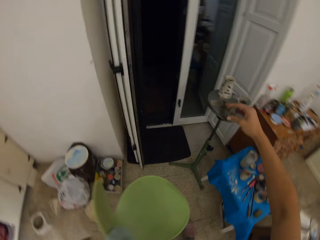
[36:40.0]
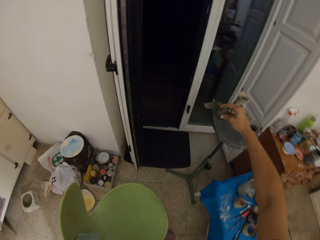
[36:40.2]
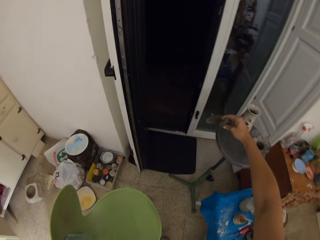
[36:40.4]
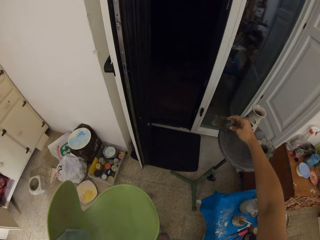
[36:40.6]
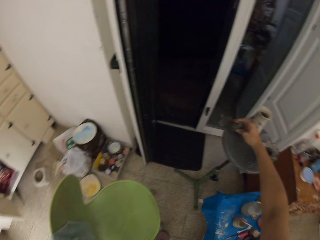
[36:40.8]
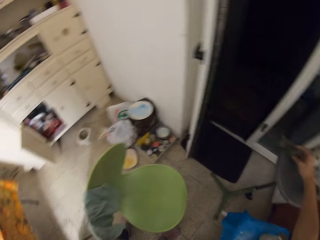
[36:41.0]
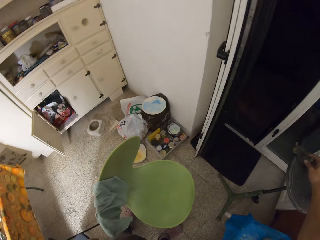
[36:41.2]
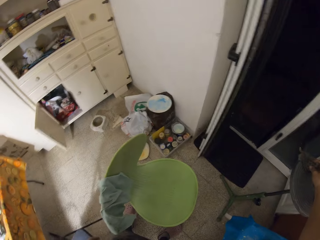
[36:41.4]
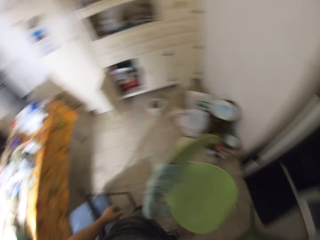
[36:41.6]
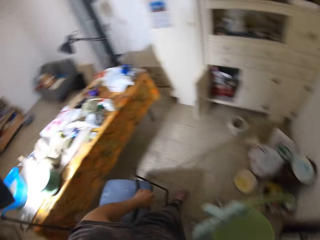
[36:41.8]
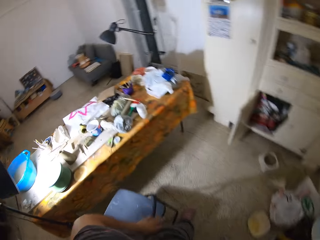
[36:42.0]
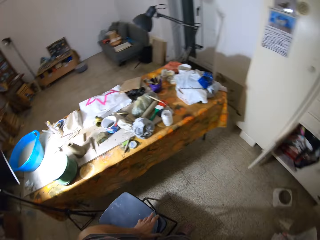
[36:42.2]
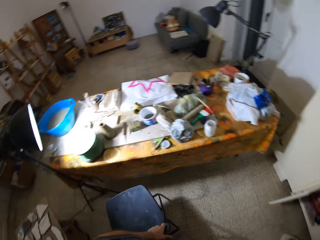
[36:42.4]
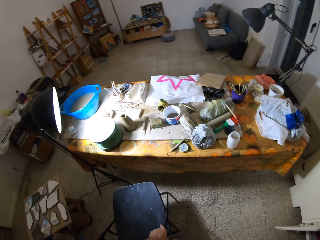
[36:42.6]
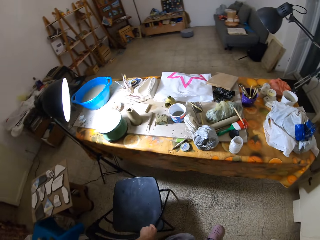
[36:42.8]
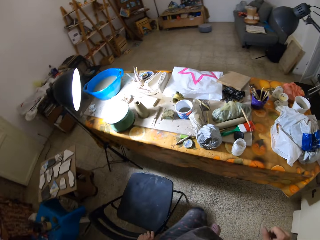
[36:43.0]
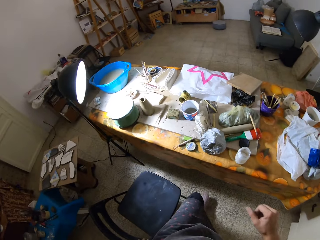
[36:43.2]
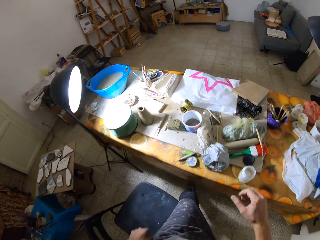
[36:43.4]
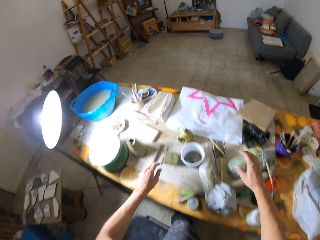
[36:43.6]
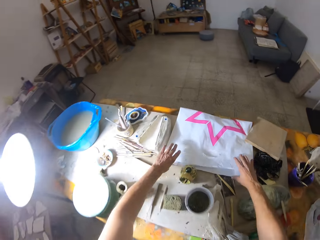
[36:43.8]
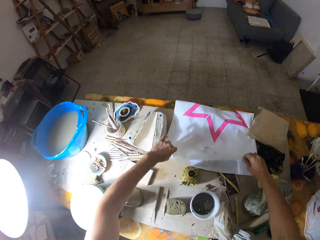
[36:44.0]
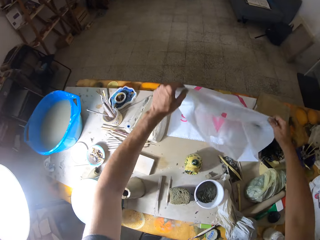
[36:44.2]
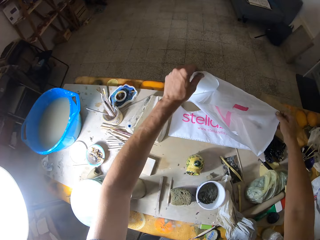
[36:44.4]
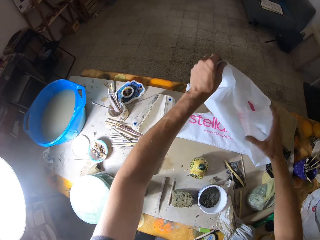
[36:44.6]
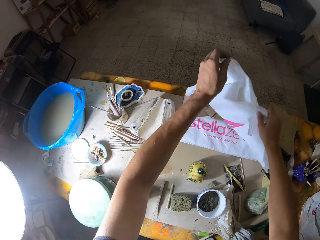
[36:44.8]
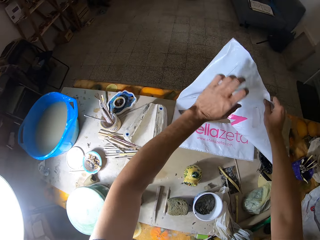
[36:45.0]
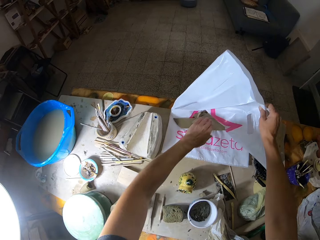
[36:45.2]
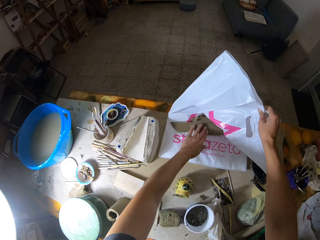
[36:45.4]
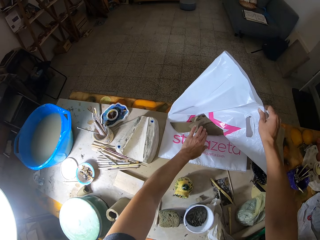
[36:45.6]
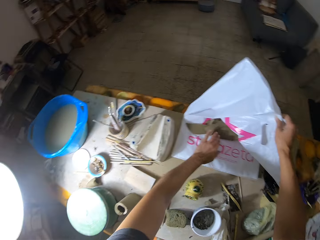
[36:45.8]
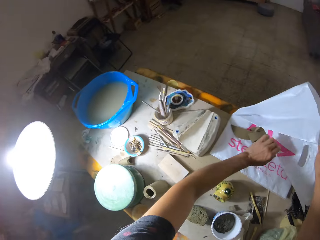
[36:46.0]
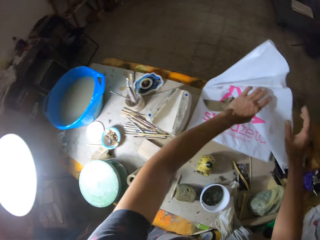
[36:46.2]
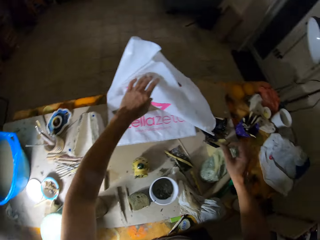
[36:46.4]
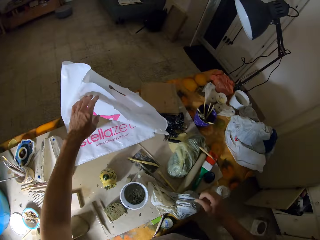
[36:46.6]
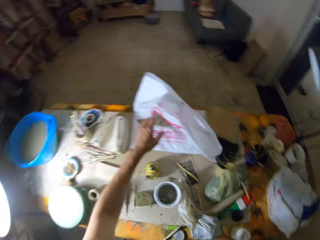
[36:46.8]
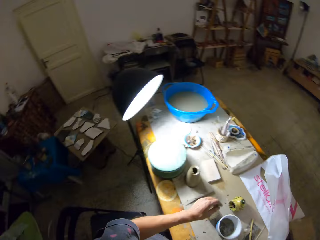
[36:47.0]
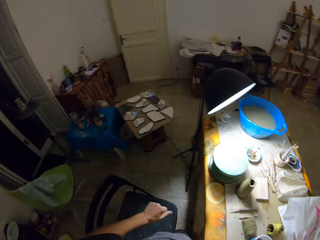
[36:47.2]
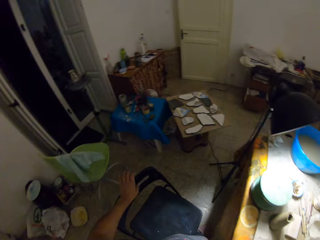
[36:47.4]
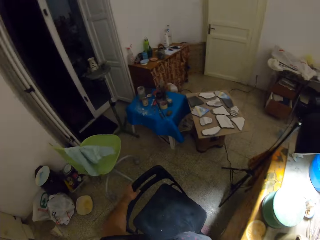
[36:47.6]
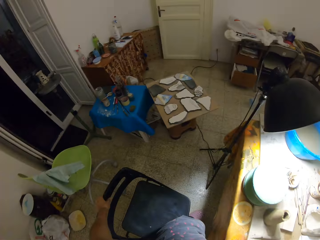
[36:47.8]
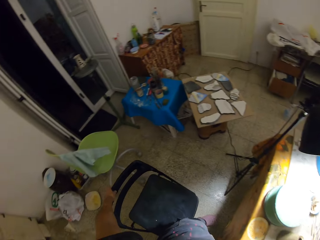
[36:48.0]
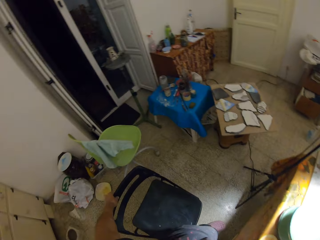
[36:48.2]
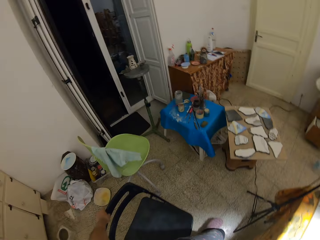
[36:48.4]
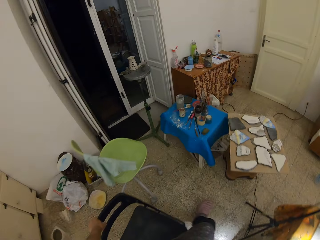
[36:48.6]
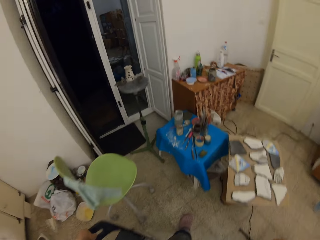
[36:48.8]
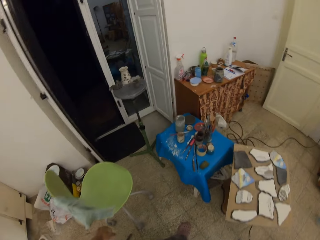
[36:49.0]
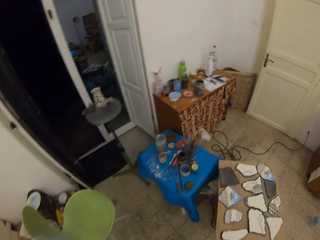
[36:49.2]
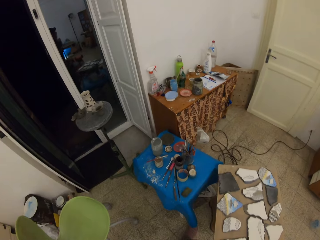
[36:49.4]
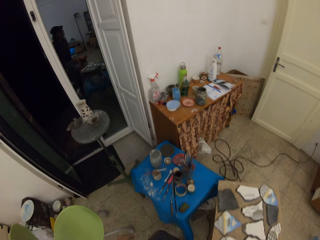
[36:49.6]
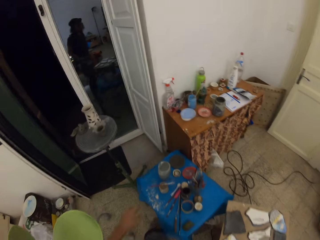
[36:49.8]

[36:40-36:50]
The camera wearer drops the clay pot on a small table. He adjusts a chair with his left hand. He raises up a plastic bag on the table with both hands. He holds the plastic bag. He places his left hand on a clay on the plastic bag on the table. He lets go of the plastic bag. He adjusts the chair with his left hand.

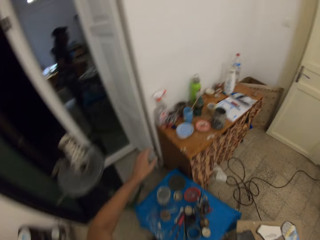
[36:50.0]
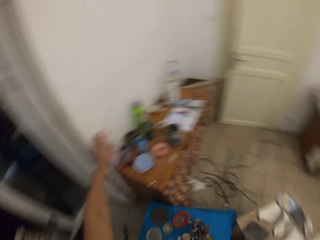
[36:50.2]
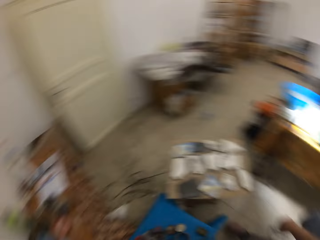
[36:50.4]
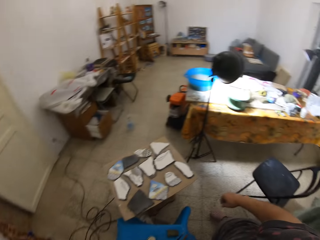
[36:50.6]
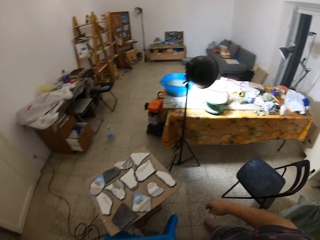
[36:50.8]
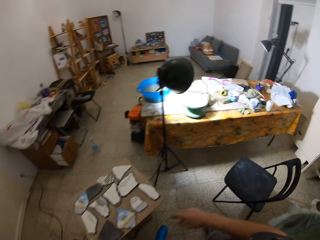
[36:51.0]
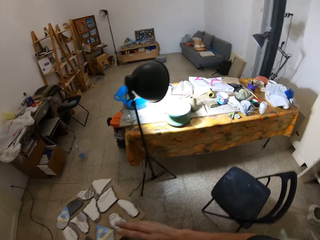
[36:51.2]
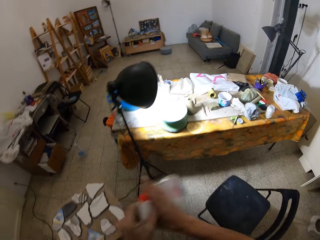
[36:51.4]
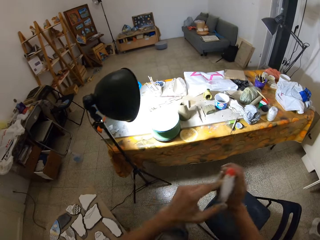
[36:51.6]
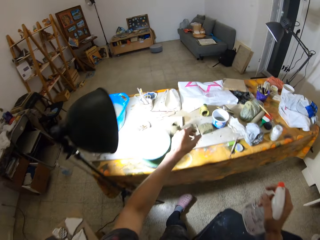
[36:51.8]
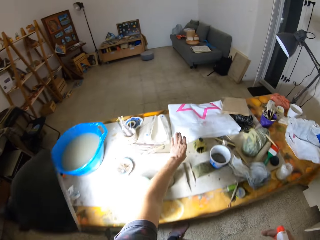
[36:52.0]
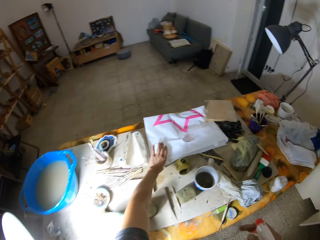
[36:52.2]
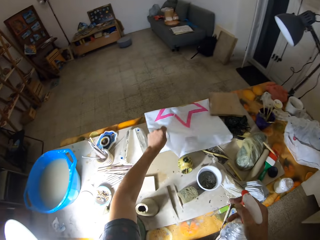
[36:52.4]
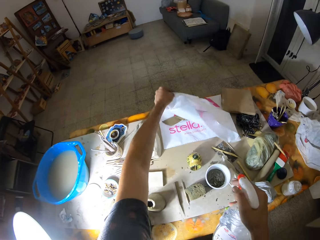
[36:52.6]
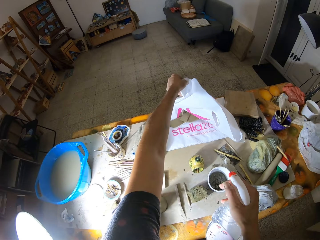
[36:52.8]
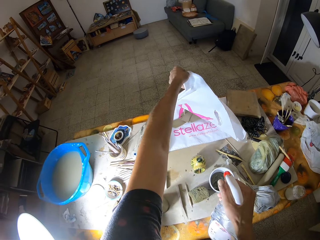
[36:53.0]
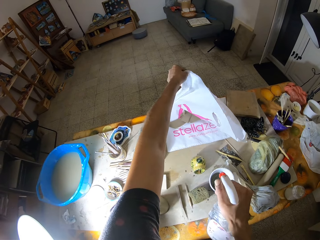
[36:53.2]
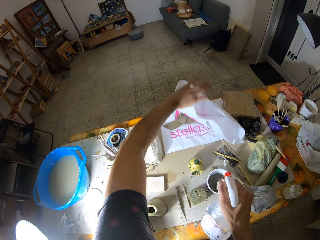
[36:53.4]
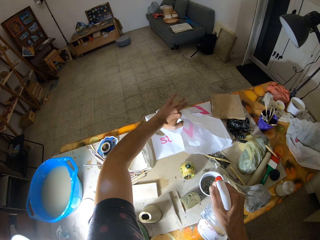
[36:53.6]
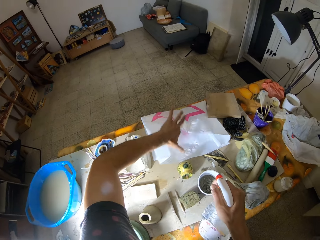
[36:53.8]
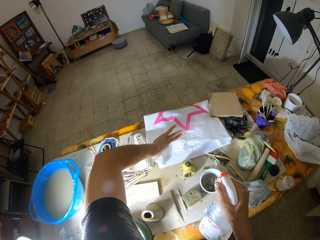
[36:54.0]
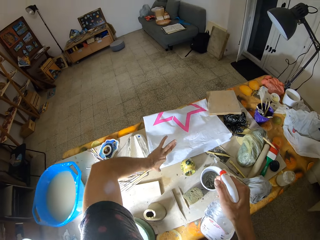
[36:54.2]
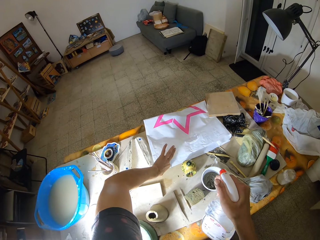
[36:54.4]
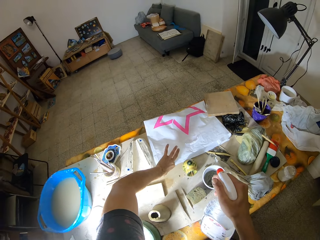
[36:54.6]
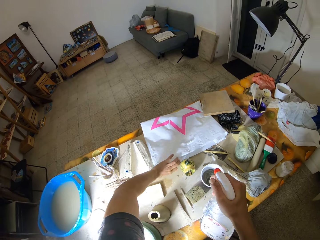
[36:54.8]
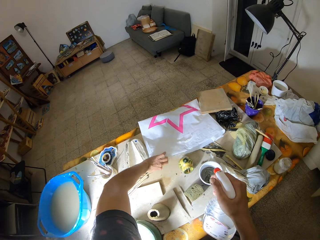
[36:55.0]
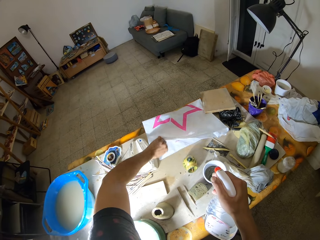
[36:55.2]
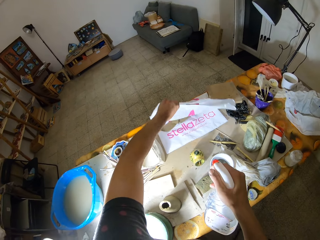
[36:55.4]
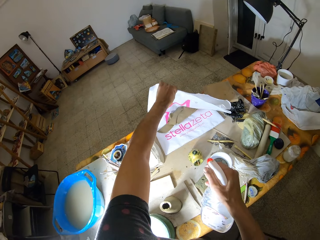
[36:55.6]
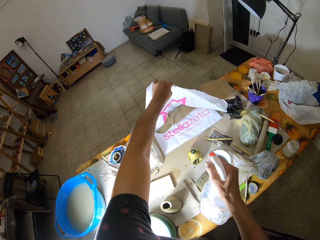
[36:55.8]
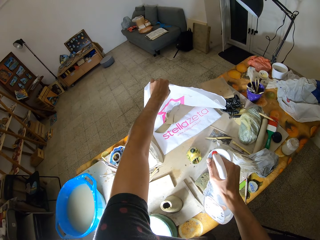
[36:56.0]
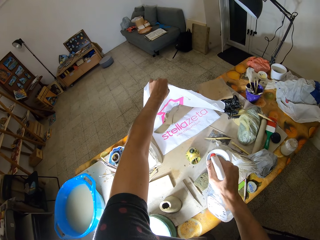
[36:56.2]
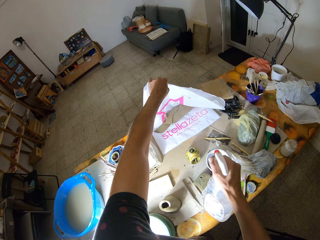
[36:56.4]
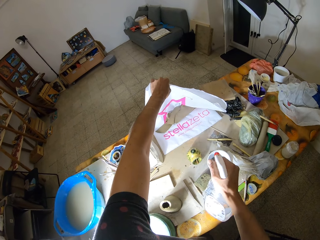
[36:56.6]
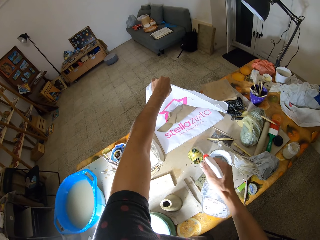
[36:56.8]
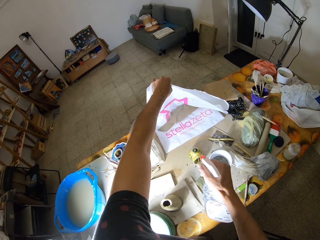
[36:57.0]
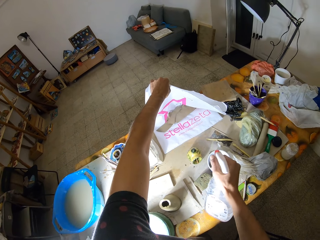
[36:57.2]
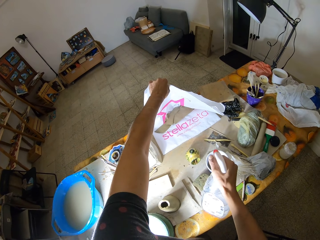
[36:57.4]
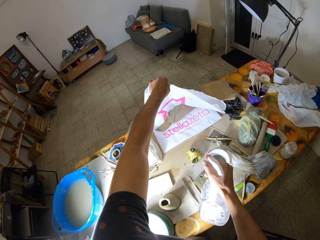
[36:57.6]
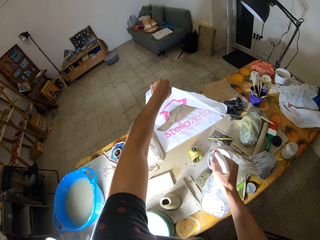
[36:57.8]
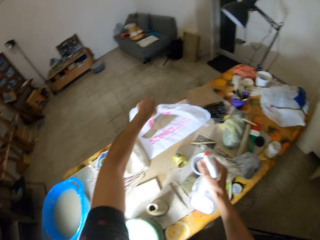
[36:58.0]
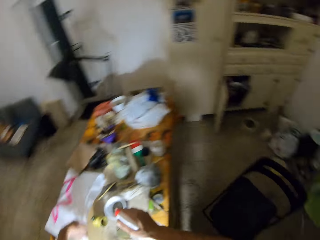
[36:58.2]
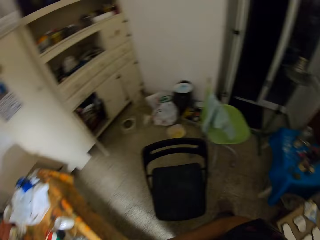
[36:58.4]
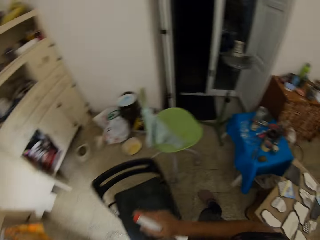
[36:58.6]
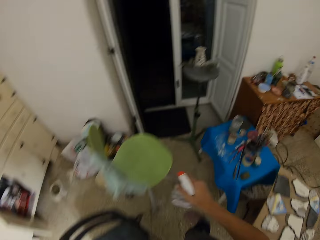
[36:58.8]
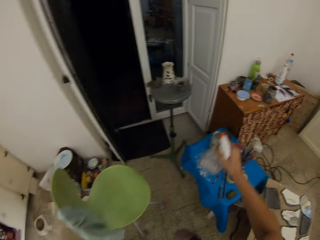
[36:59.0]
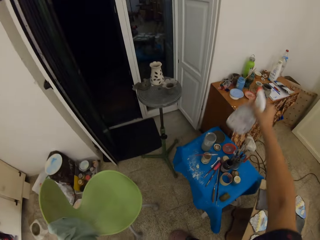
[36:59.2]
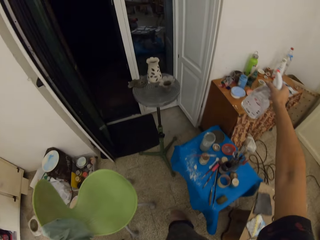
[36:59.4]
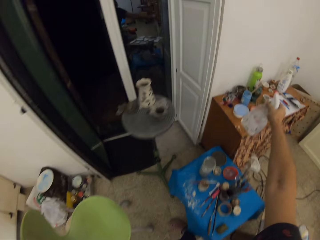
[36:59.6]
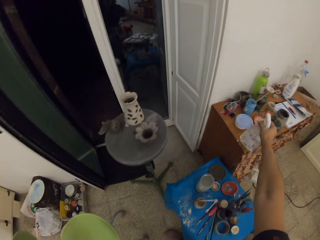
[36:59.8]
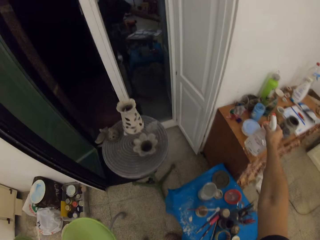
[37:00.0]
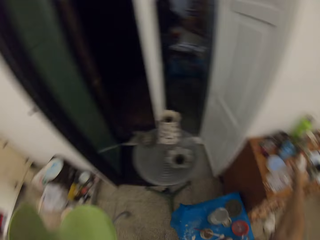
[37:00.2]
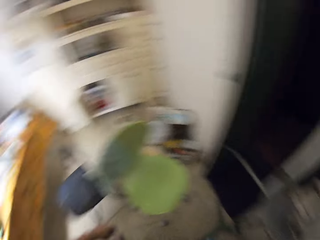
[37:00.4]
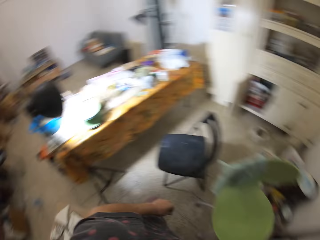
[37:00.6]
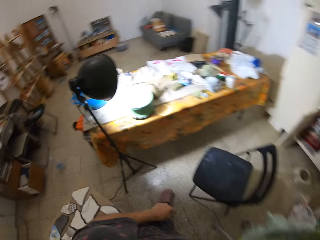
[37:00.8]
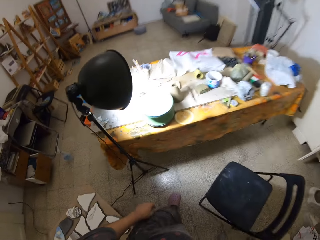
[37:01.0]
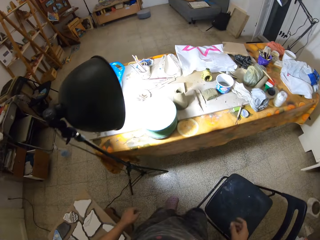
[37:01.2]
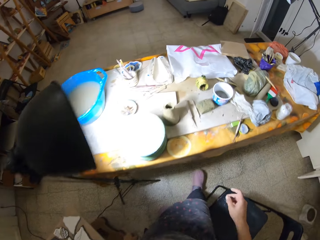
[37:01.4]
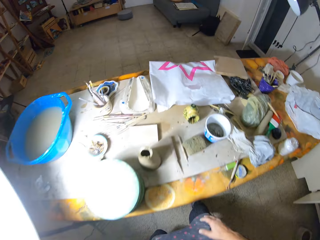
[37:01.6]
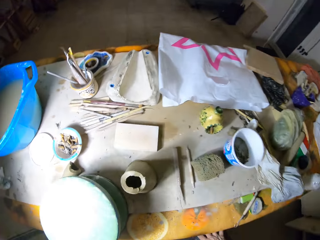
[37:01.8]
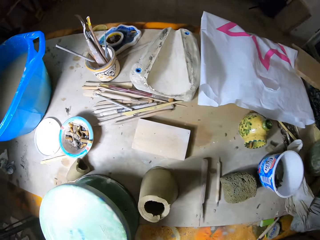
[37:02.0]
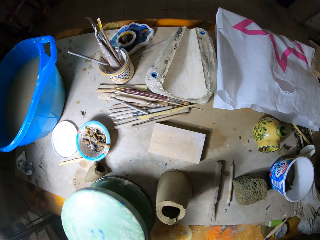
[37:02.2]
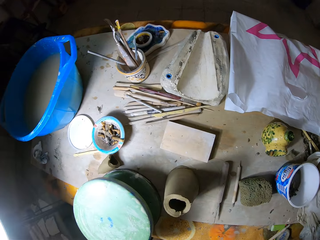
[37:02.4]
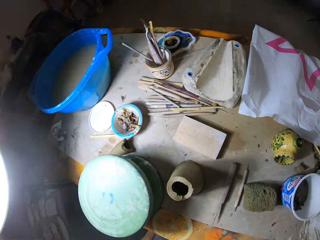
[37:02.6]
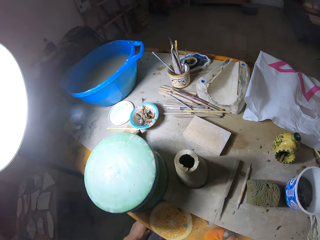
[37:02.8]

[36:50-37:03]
The camera wearer takes a spray bottle from a shelf with his left hand. He passes the spray bottle to his right hand. He raises the plastic bag with his left hand. He holds the paper. He sprays the clay on the plastic bag with the spray bottle. He raises the plastic bag with his left hand. He sprays the clay on the plastic bag with the spray bottle. He drops the spray bottle on the shelf with his right hand.
